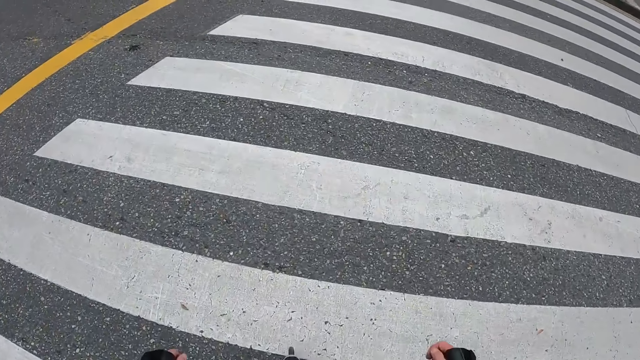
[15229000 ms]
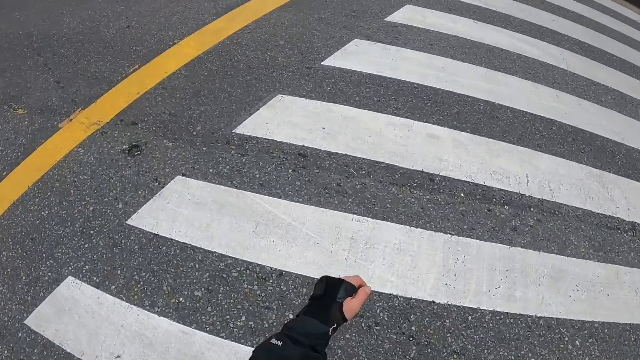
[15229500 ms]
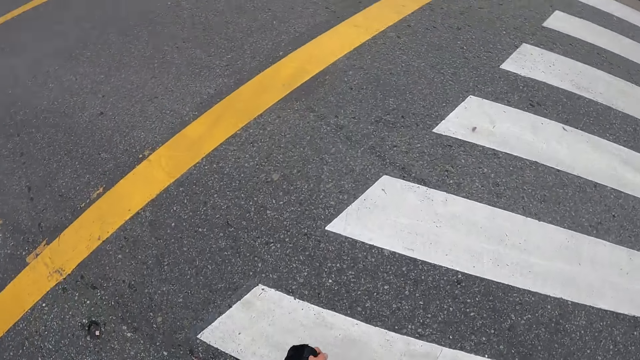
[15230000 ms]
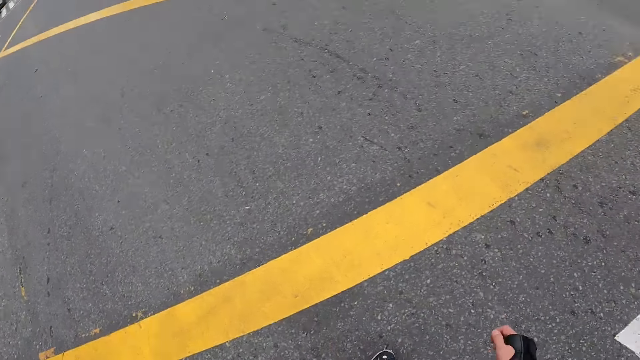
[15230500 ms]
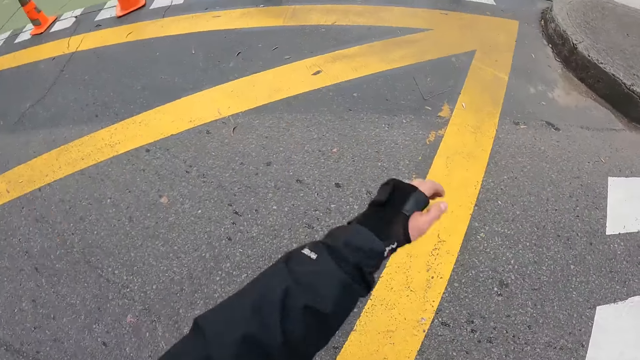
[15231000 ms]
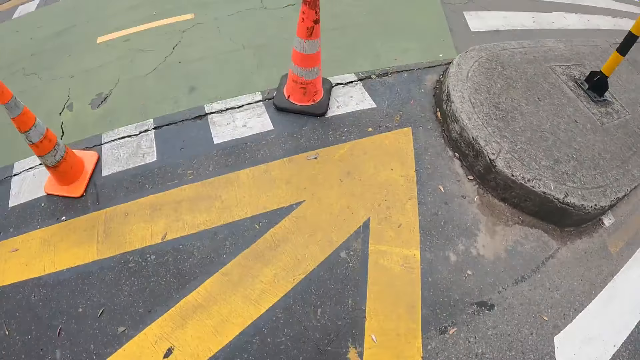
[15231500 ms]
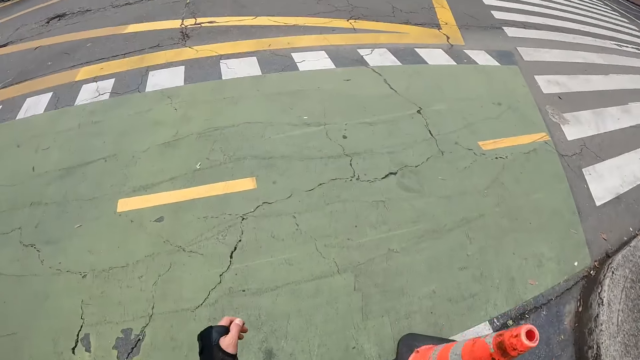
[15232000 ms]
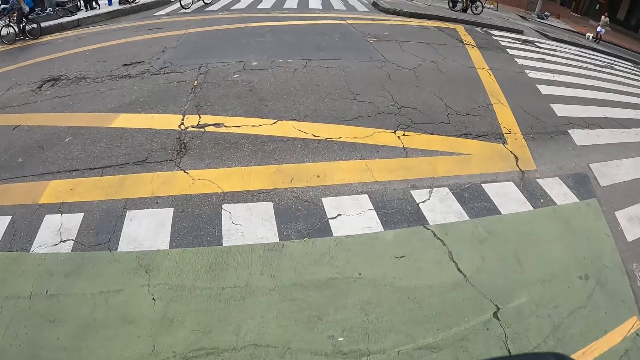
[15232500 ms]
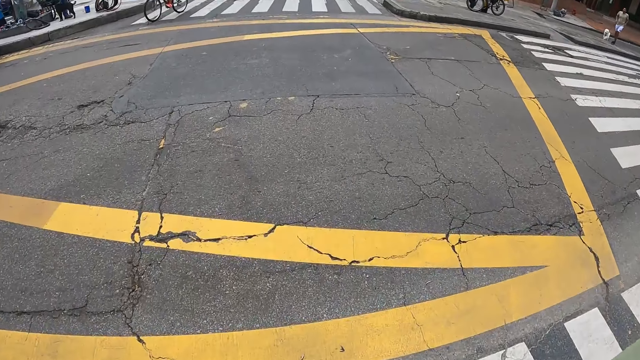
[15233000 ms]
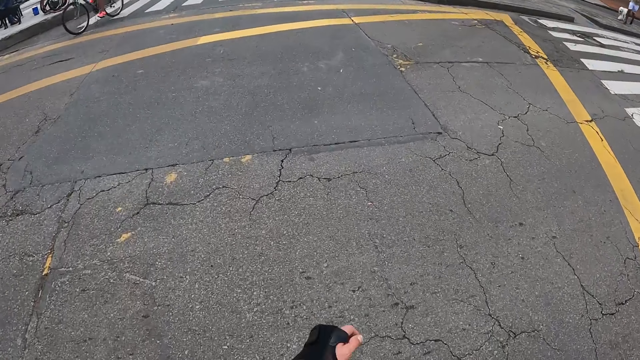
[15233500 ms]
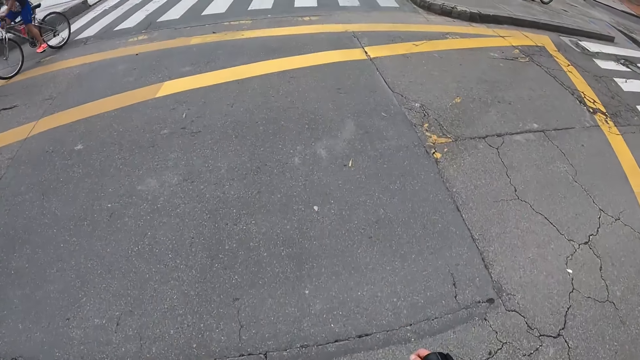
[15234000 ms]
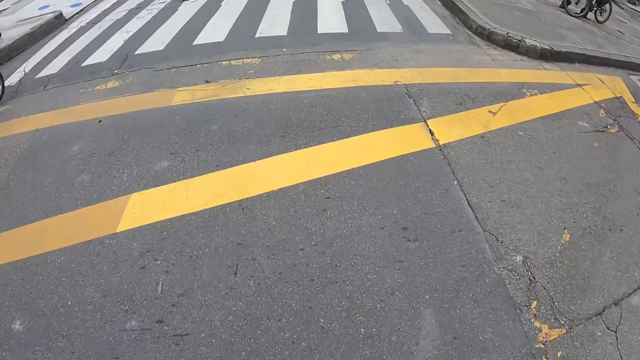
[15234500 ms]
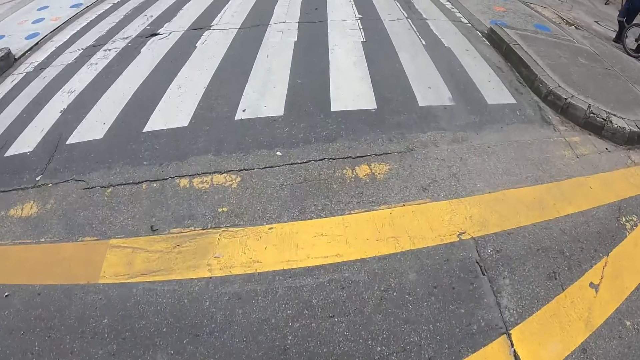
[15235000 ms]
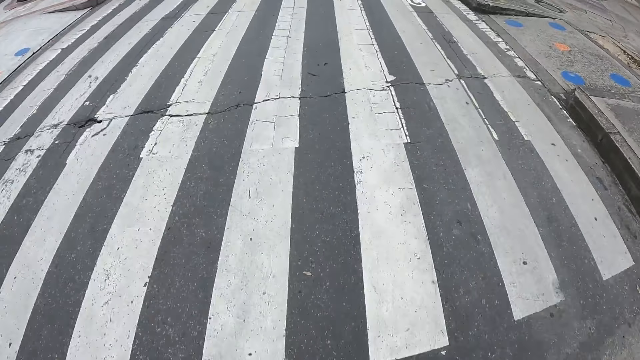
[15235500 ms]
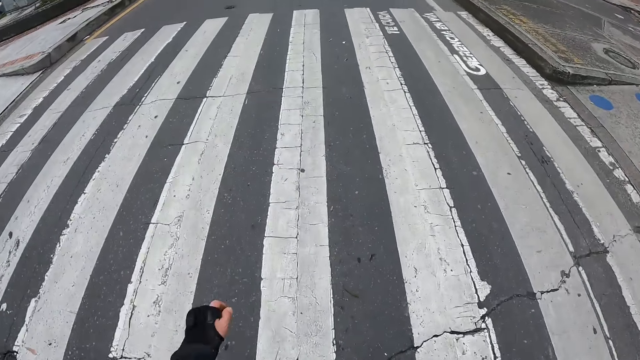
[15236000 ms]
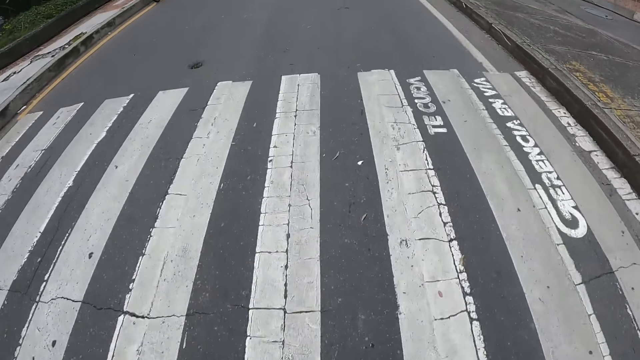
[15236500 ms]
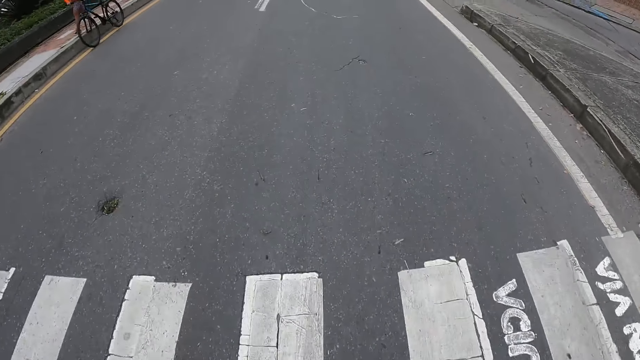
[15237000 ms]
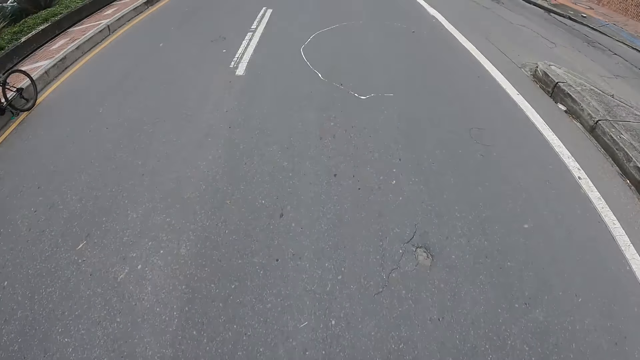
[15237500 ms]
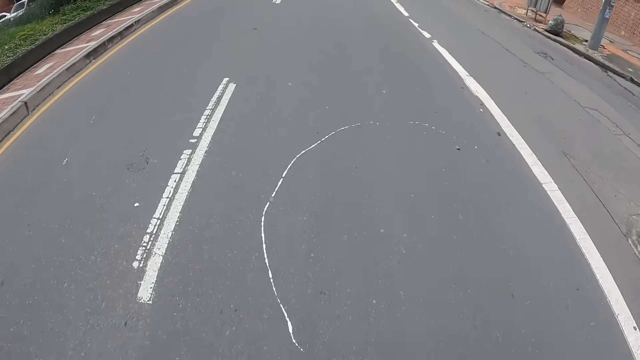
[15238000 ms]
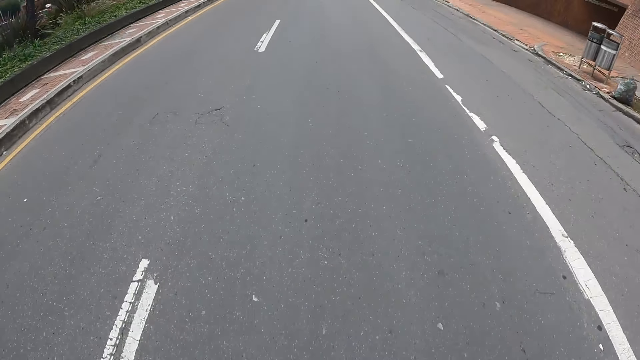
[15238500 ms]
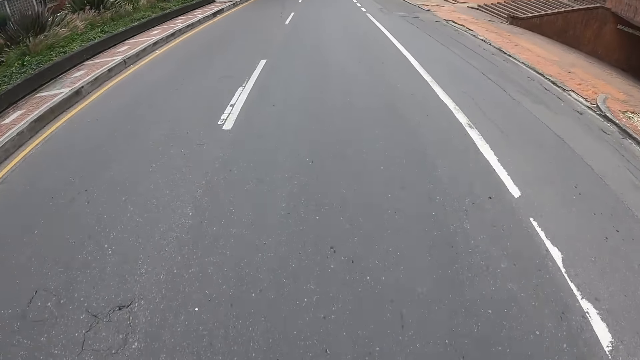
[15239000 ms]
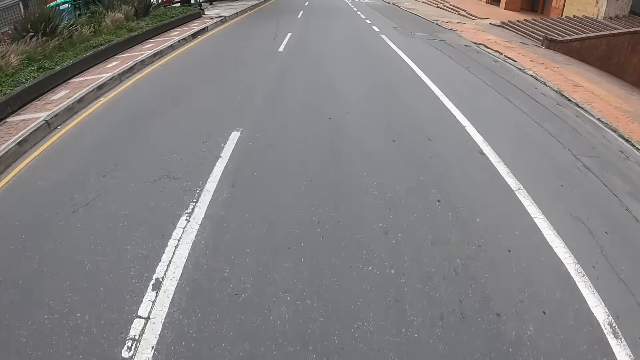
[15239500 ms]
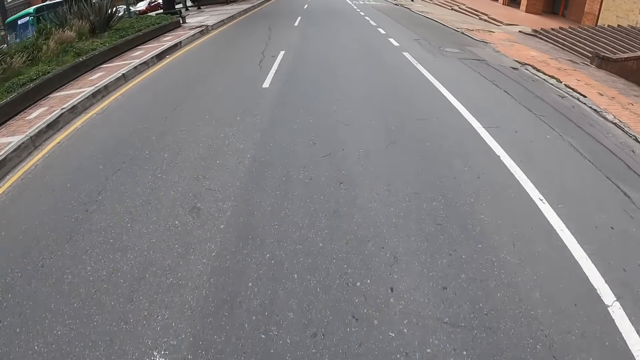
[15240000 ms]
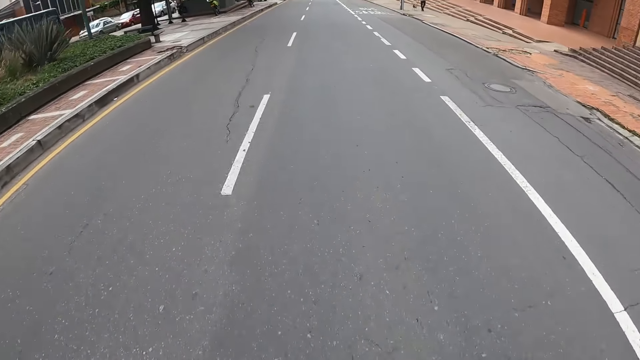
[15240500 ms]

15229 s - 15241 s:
The camera wearer swings both hands. He swings his left hand. He swings both hands. A bicycle rides past him. The camera wearer swings his left hand. He swings his right hand.

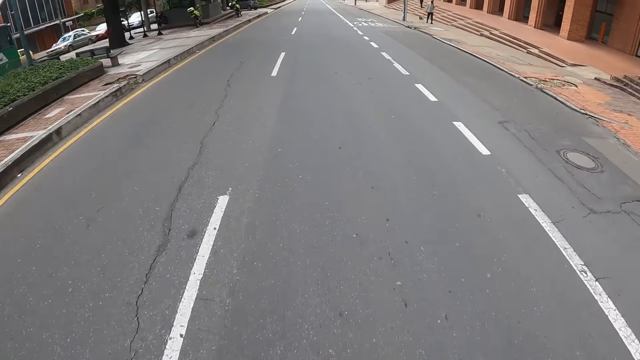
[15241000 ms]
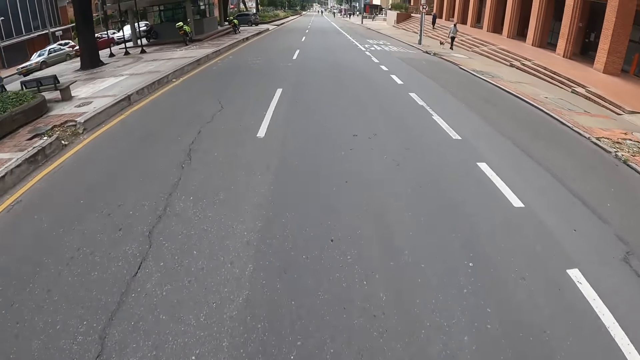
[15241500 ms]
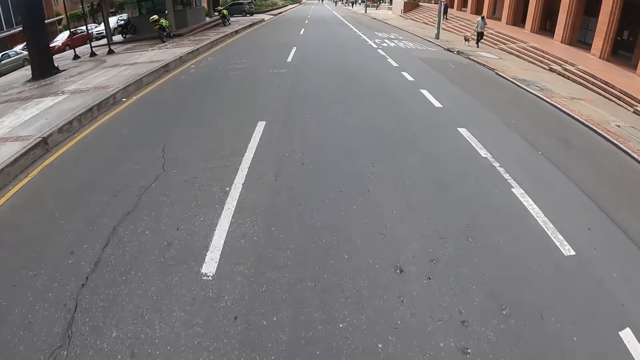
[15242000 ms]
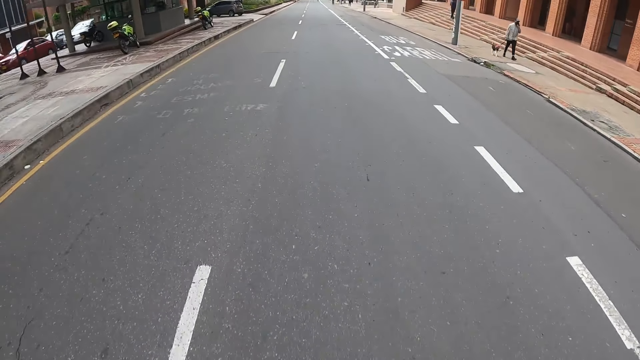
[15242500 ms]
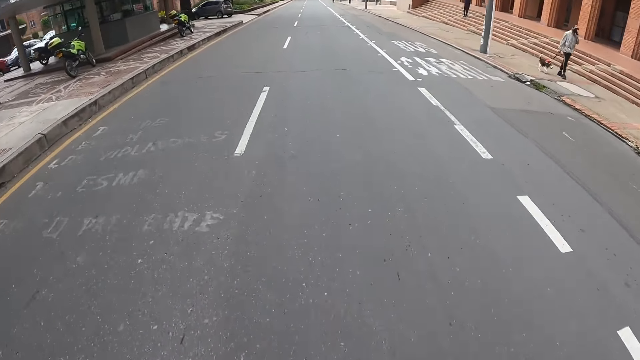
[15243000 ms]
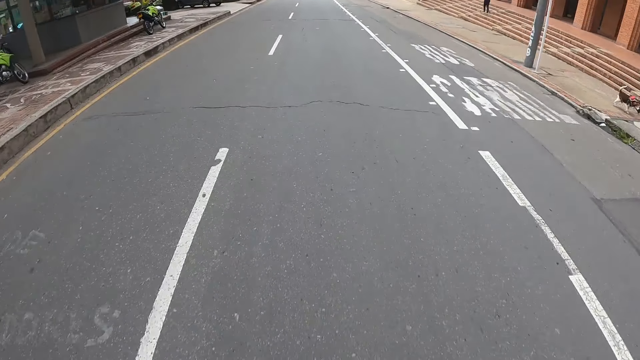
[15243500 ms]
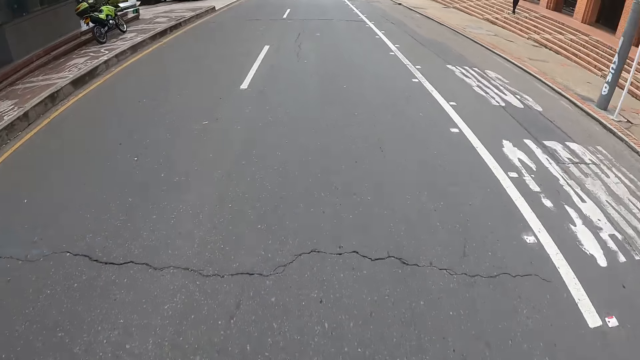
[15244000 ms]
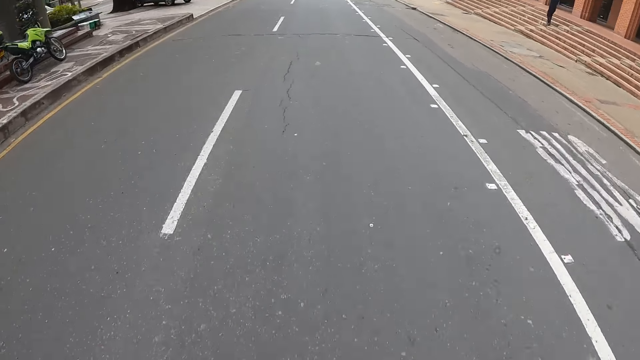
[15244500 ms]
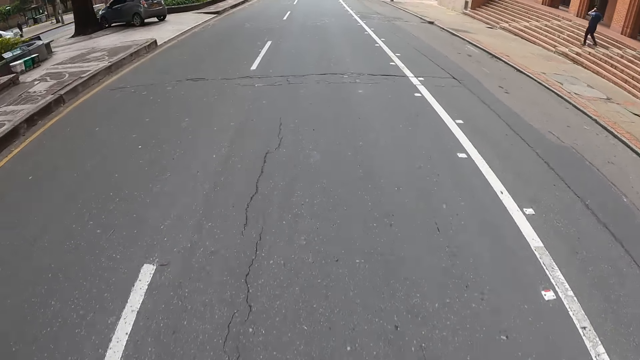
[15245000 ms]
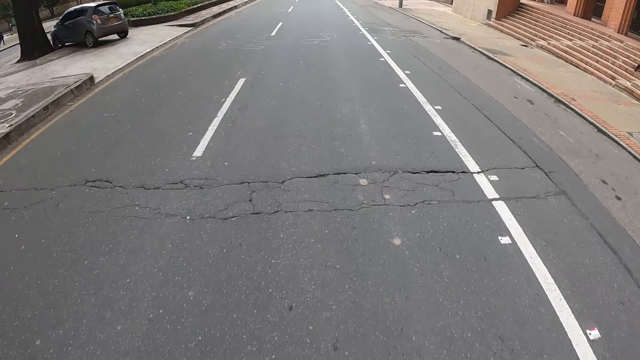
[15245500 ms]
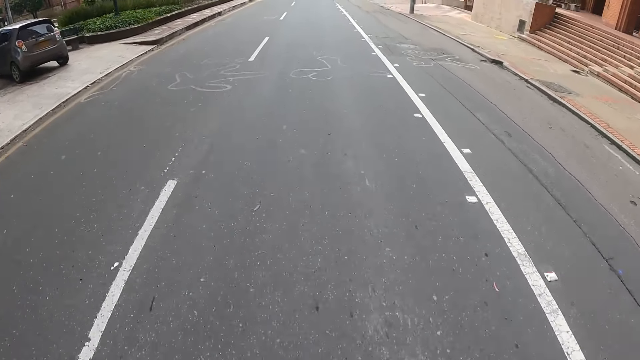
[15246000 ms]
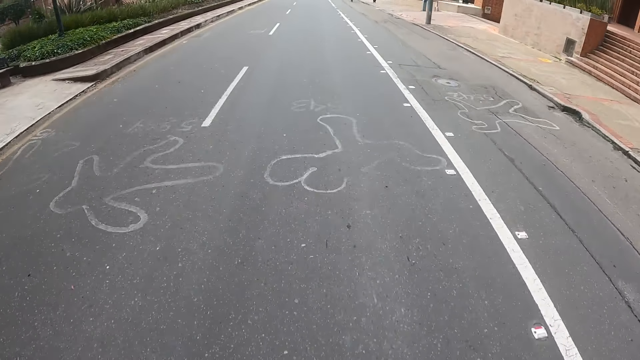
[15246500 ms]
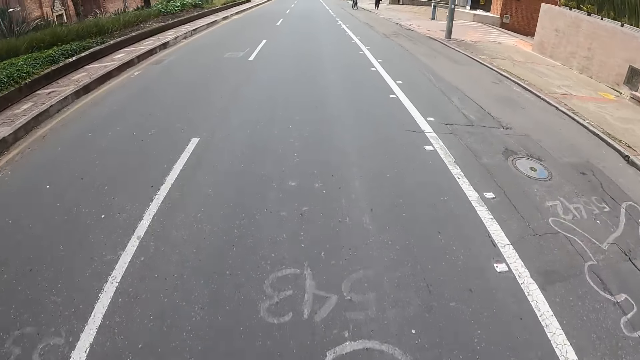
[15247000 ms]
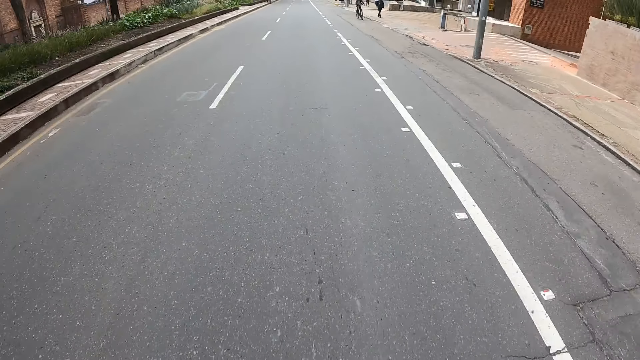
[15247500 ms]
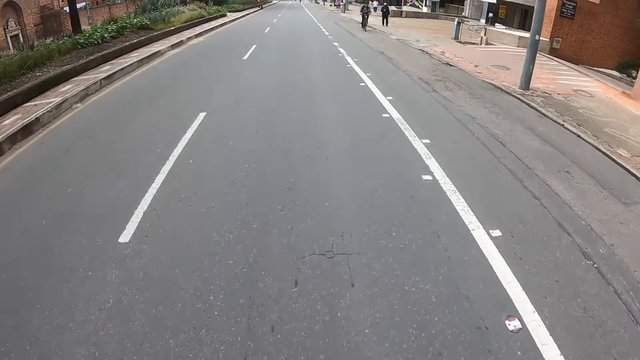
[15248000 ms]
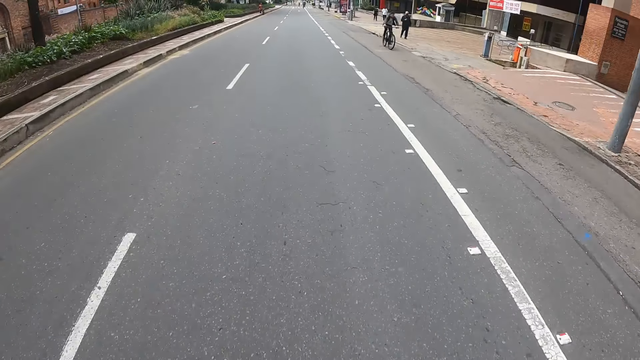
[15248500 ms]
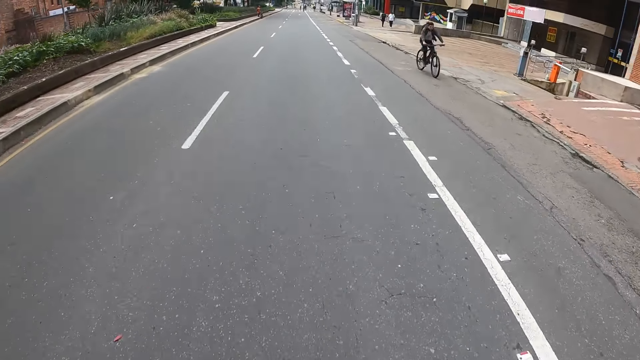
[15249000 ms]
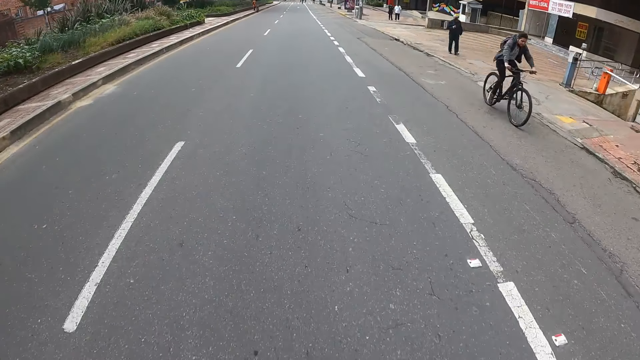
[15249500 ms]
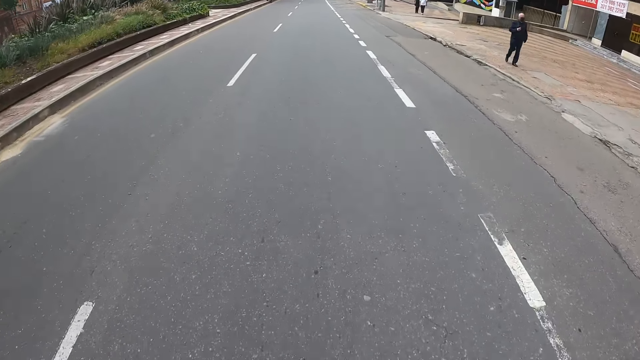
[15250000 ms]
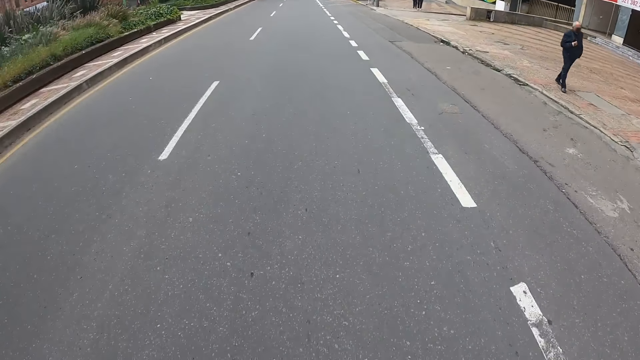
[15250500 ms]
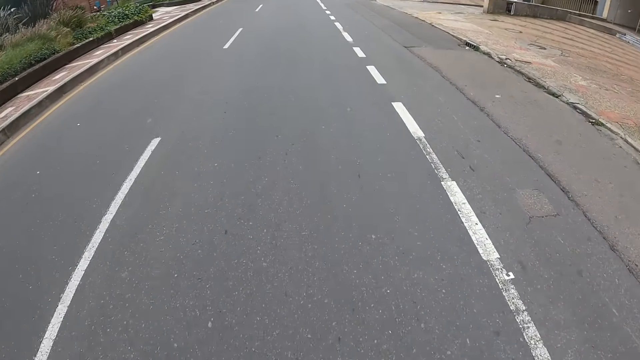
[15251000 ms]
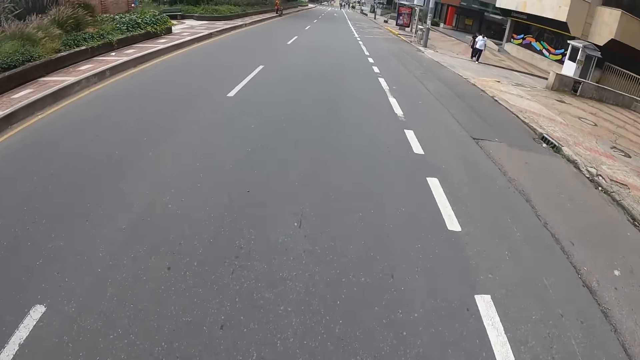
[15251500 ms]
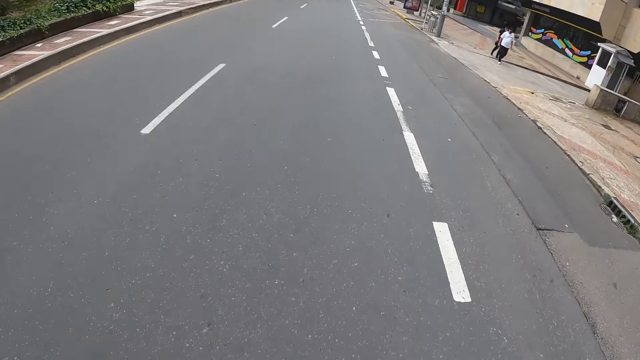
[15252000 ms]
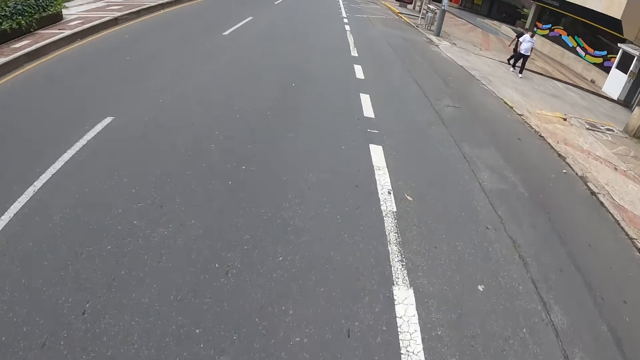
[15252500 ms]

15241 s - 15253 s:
A bicycle rides past the camera wearer.
